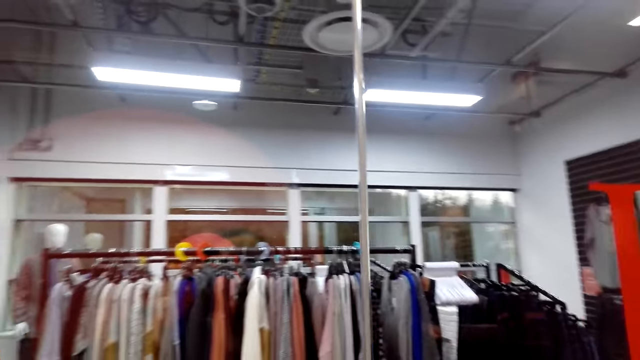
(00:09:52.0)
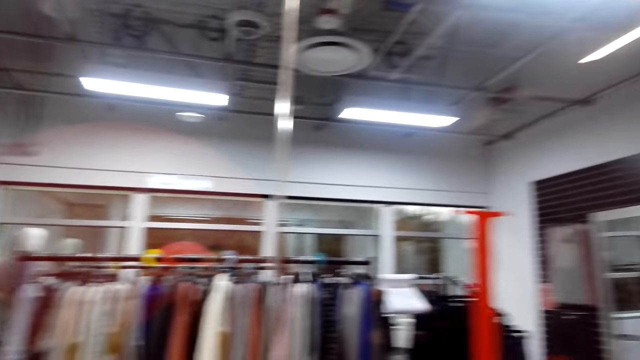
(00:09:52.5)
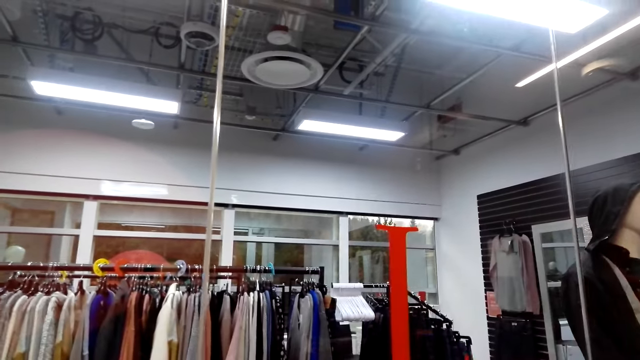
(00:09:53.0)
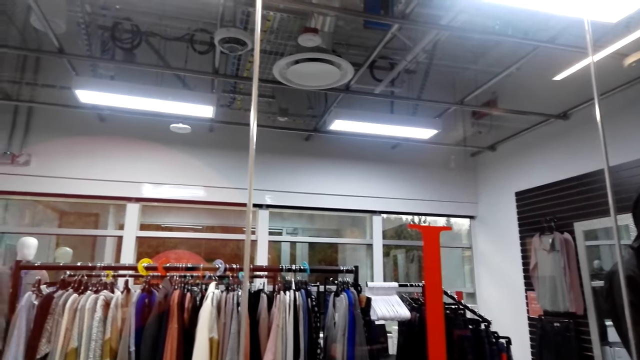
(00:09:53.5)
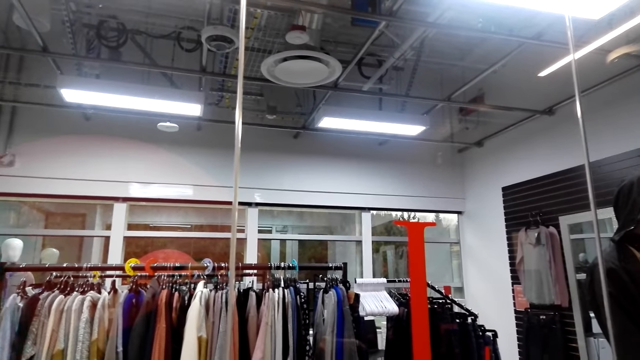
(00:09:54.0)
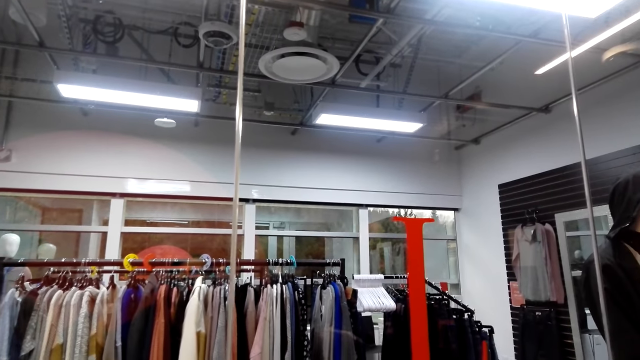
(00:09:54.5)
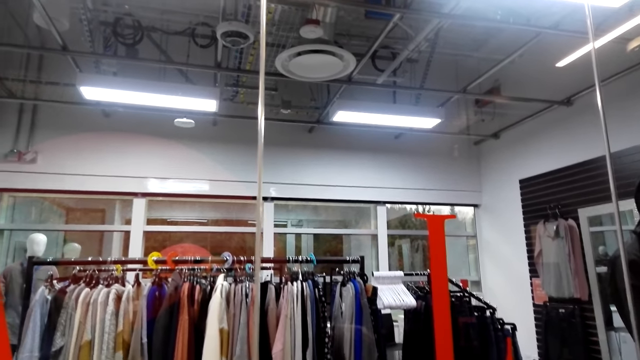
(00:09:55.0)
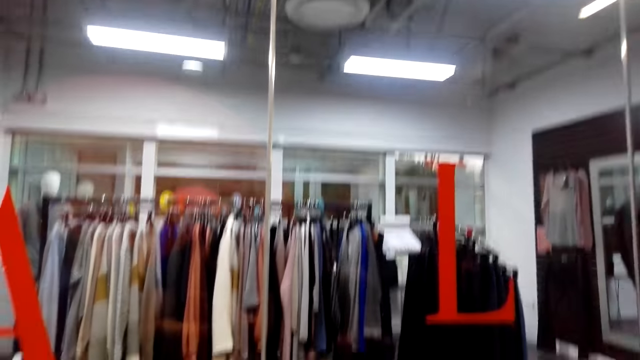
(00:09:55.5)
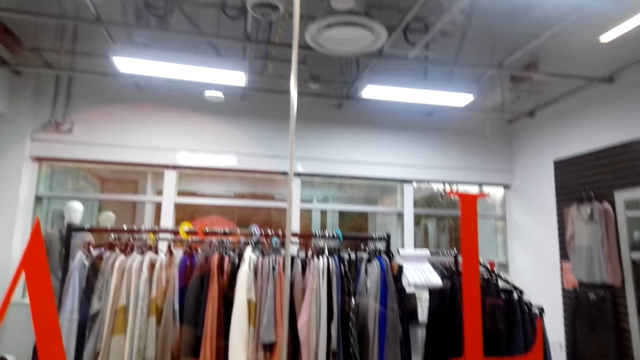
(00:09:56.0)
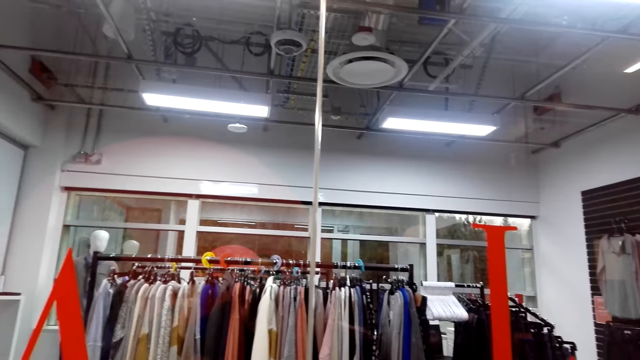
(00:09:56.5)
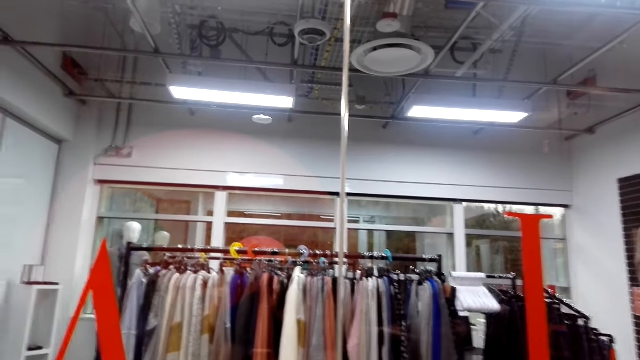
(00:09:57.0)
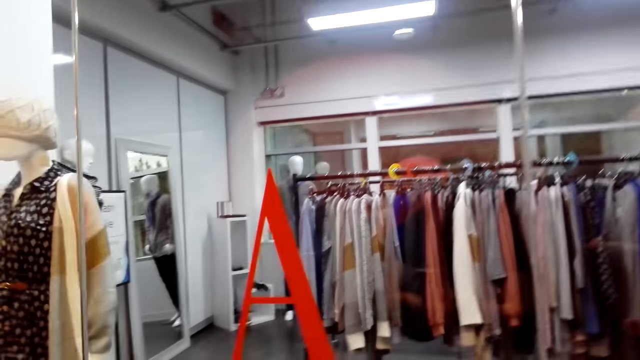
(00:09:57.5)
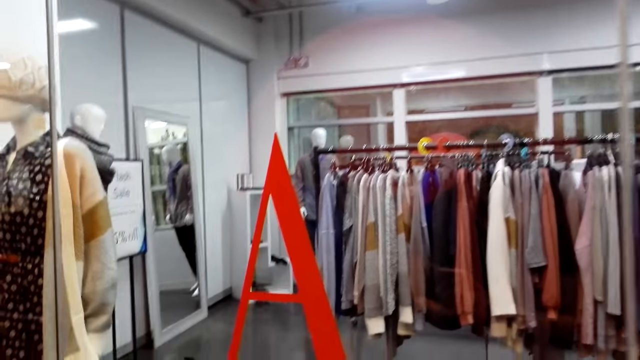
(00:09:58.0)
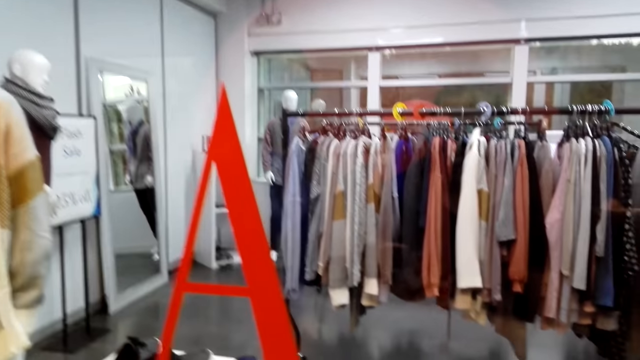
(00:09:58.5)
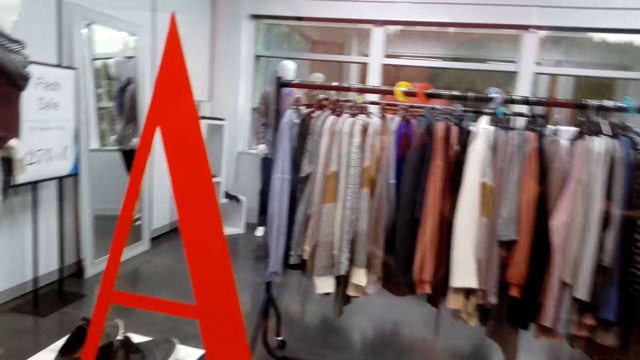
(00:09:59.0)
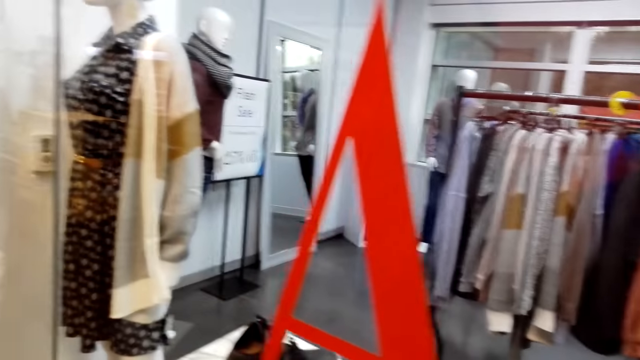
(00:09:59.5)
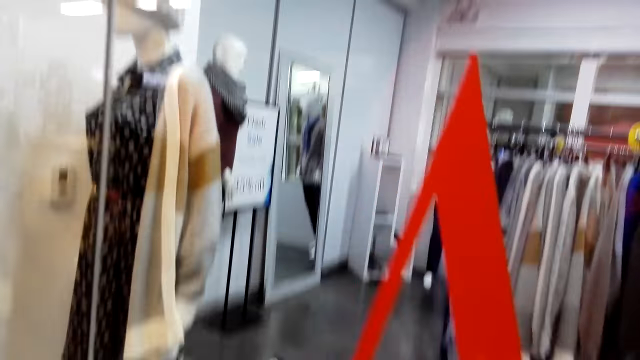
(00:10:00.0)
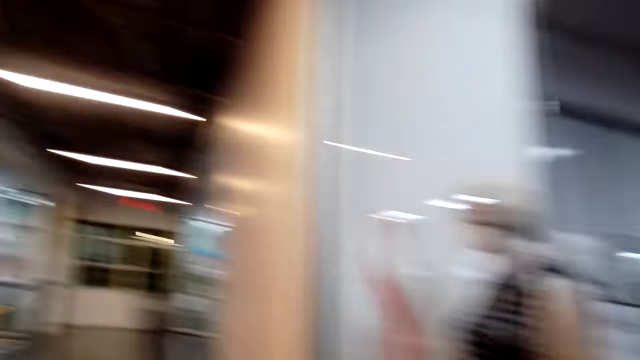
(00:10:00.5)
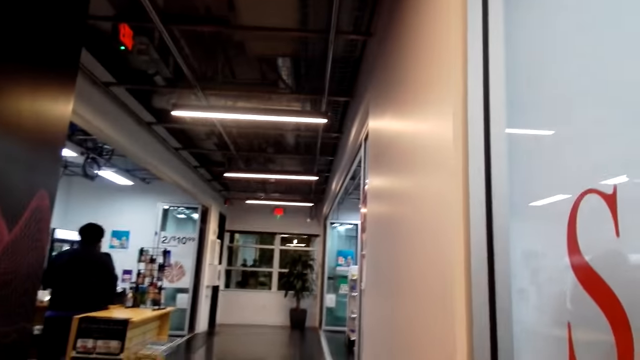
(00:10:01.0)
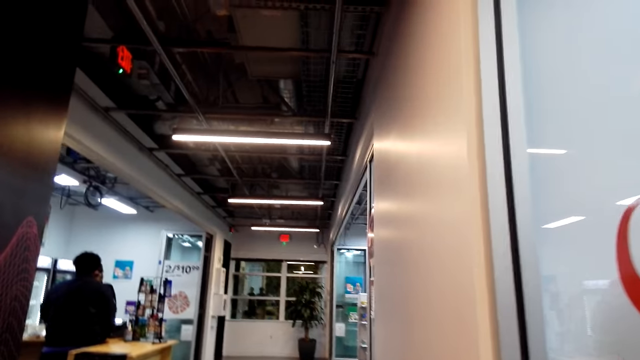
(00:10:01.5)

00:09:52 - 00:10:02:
The camera wearer looks around. A man talks to the camera wearer. The camera wearer moves around.

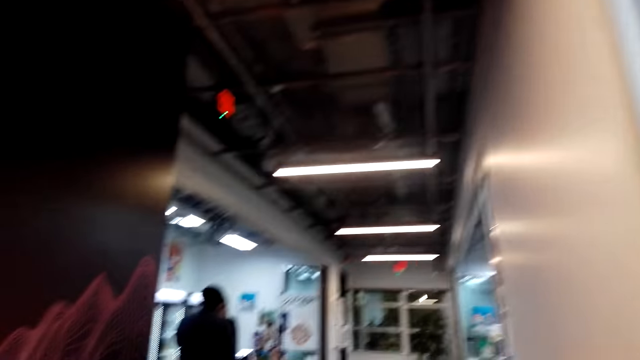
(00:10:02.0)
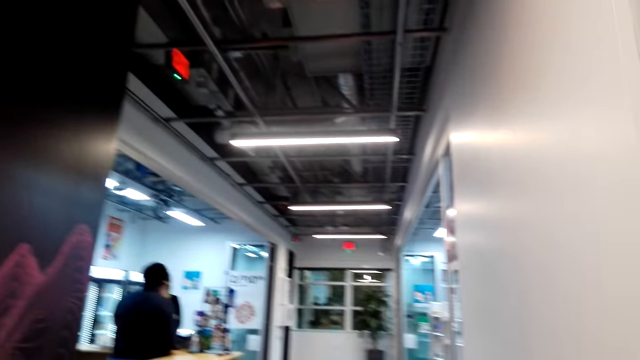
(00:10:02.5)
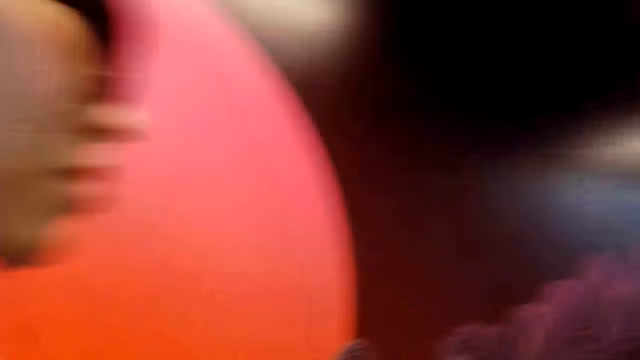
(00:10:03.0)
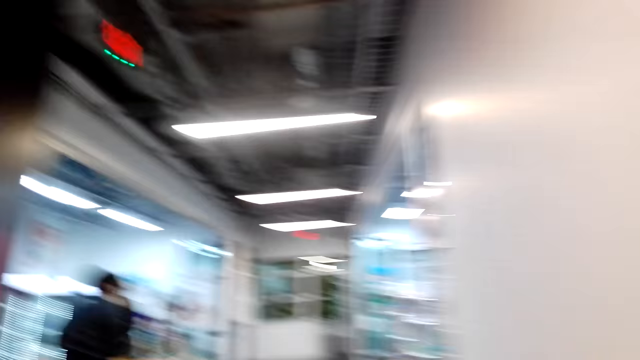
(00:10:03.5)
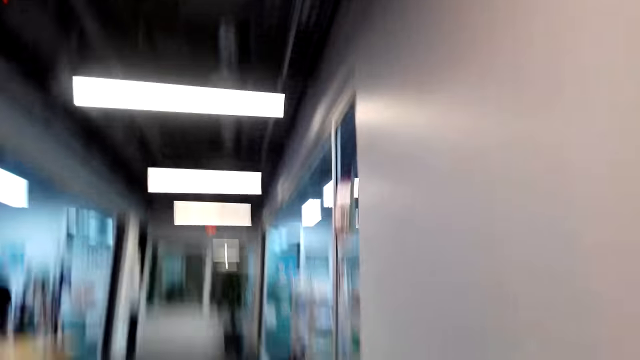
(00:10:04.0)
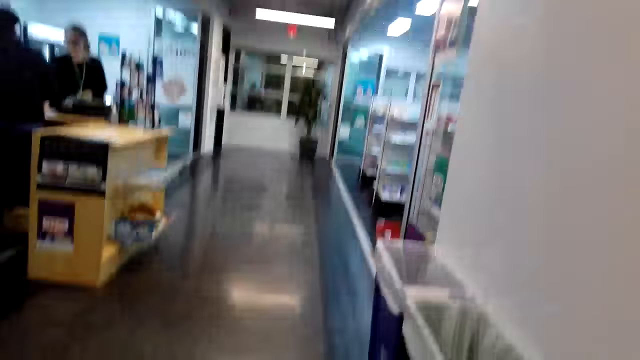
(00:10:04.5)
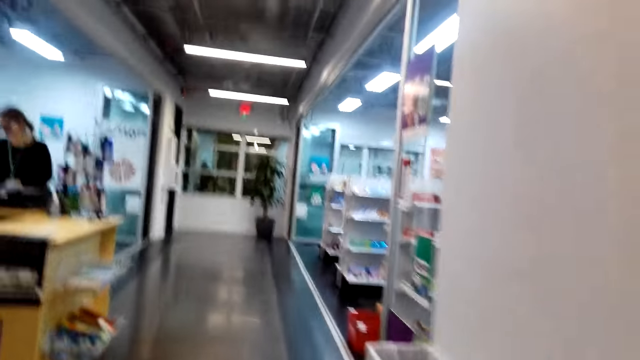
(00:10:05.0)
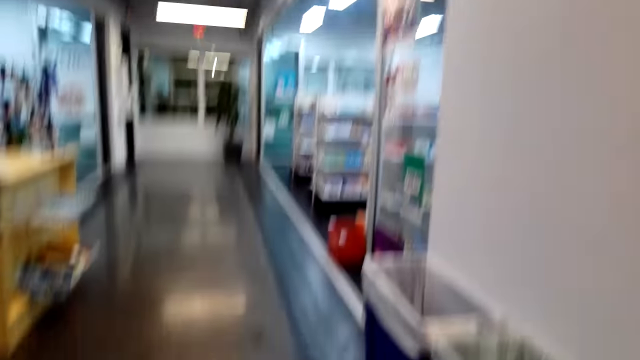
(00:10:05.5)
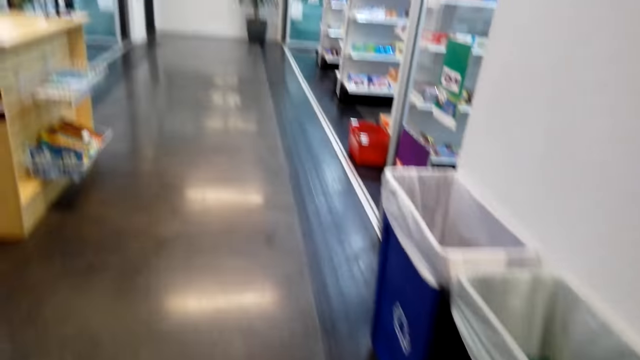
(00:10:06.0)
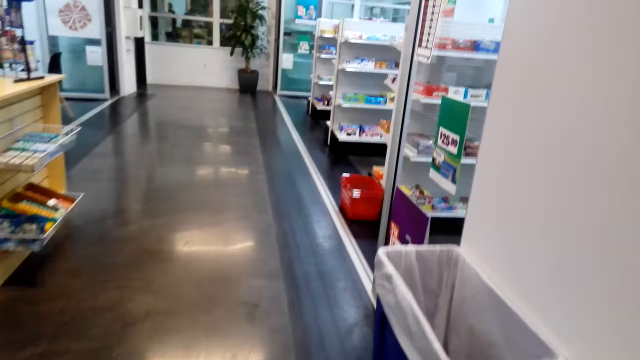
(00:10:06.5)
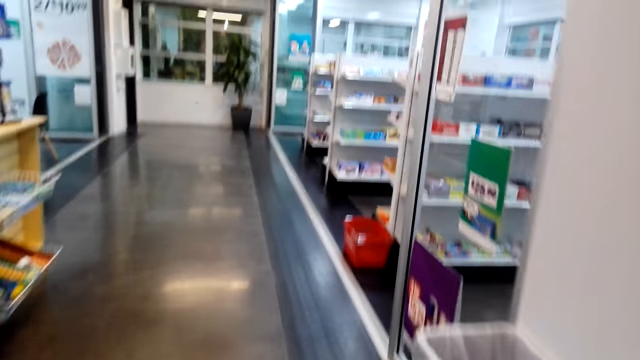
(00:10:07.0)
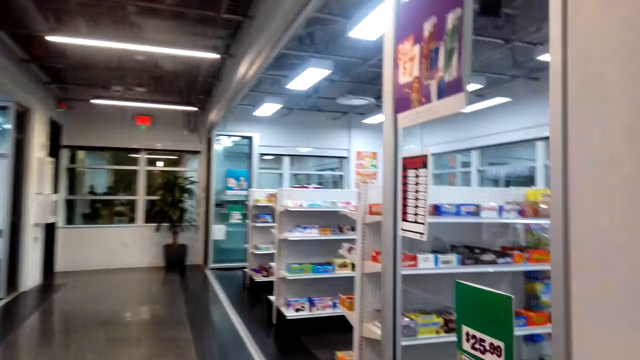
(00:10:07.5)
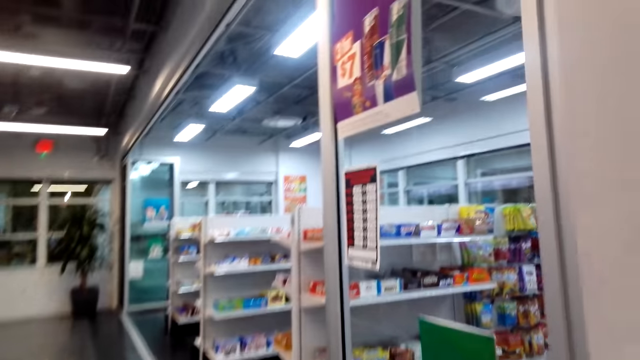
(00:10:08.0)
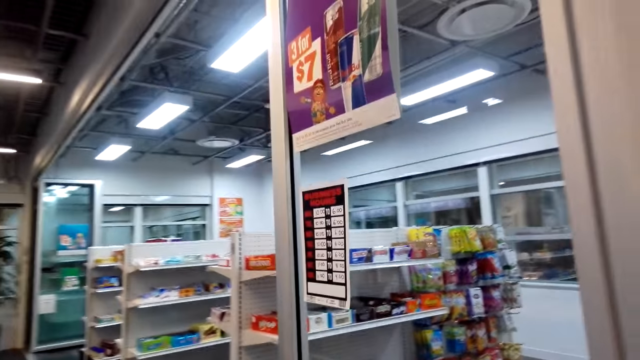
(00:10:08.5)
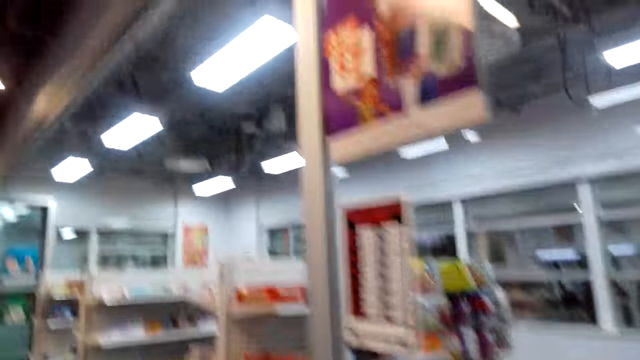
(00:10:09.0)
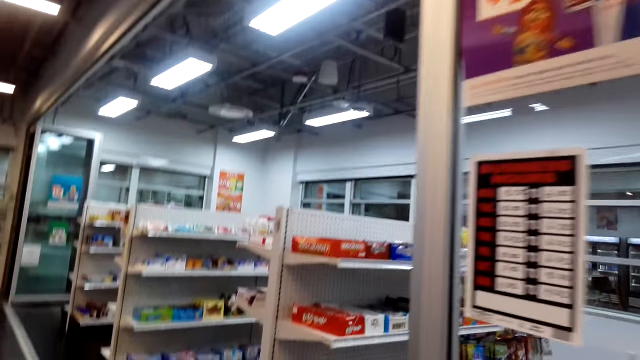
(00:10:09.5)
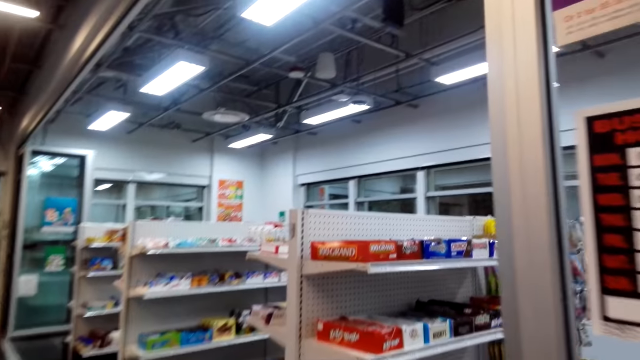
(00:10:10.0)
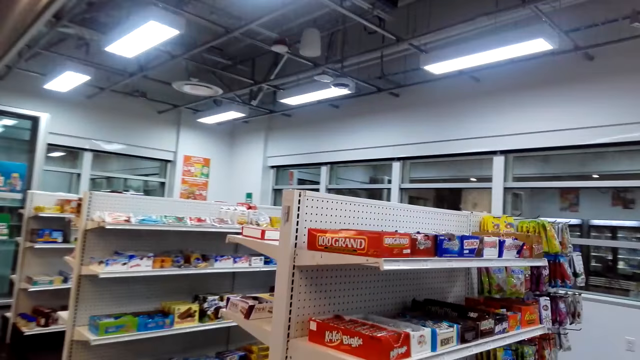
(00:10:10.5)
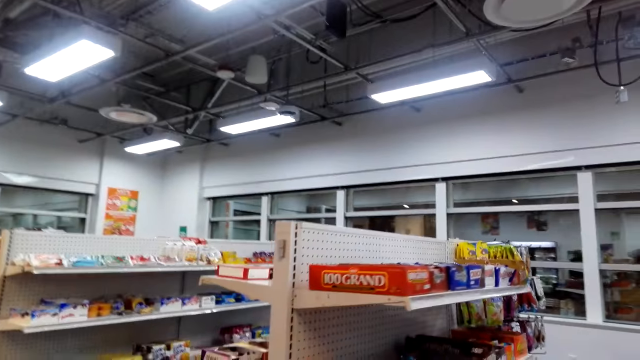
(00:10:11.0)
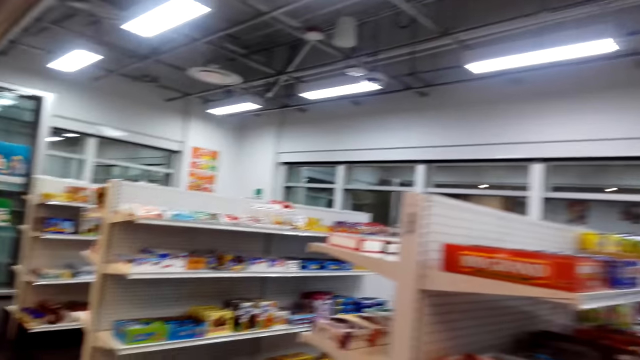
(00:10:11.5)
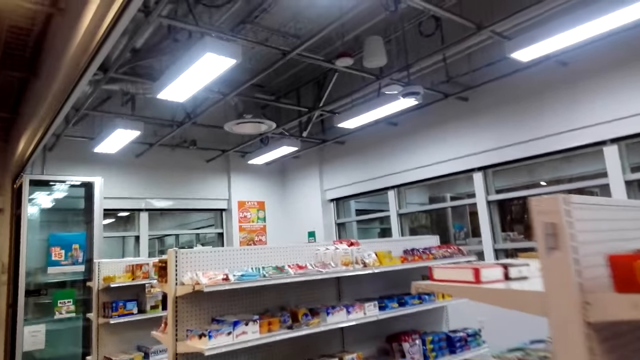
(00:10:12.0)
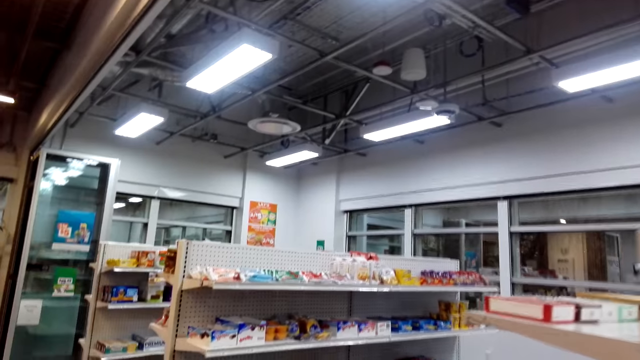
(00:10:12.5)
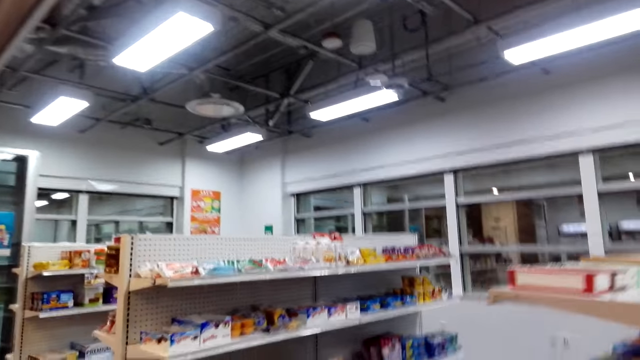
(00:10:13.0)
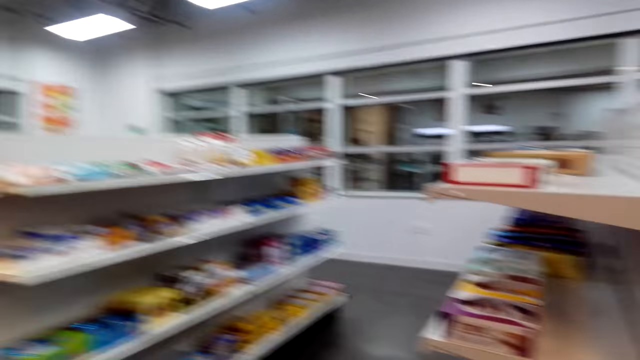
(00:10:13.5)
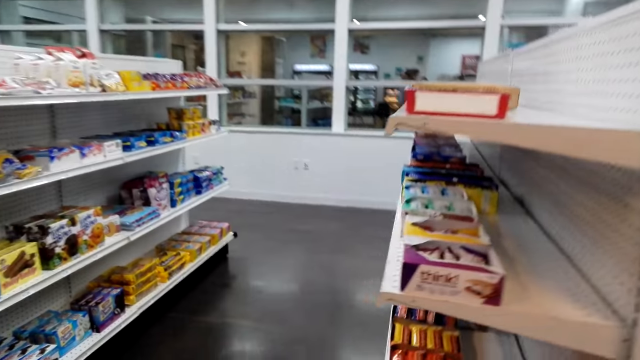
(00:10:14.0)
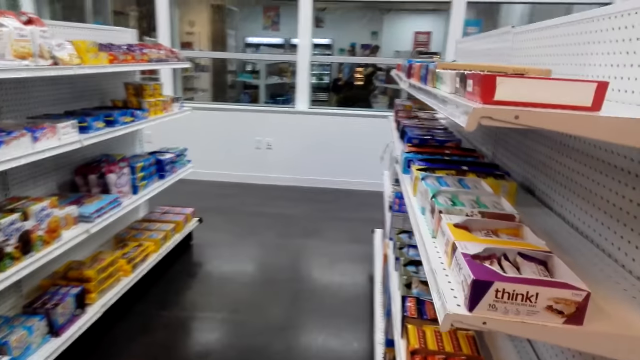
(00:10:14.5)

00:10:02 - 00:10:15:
The camera wearer talks to a man. They walk around the supermarket. They talk to the man. The man talks to the camera wearer.
